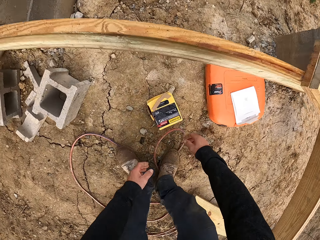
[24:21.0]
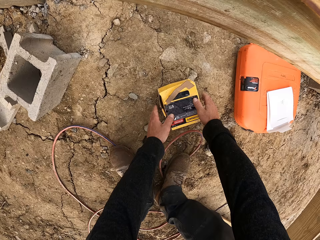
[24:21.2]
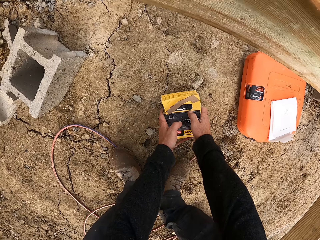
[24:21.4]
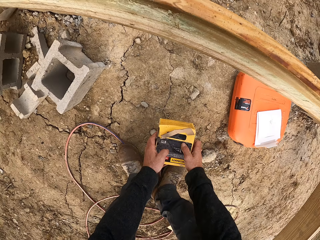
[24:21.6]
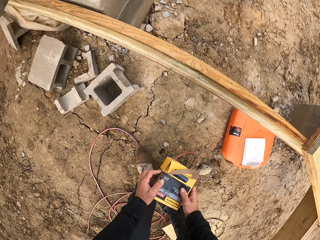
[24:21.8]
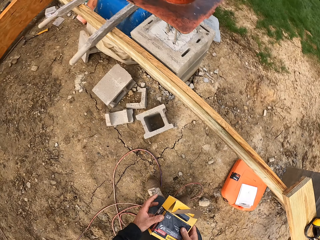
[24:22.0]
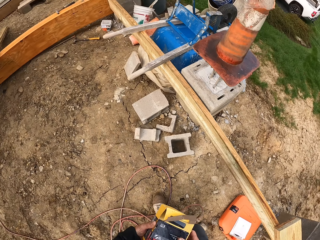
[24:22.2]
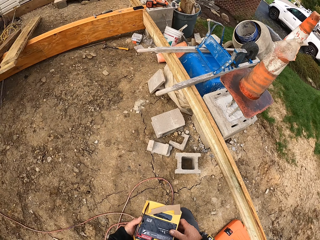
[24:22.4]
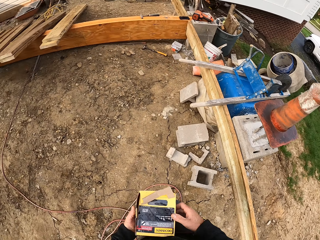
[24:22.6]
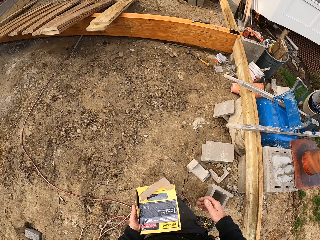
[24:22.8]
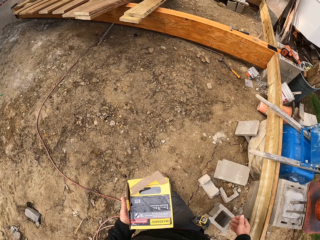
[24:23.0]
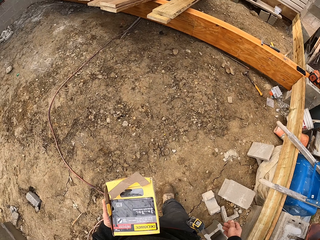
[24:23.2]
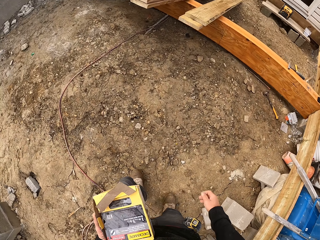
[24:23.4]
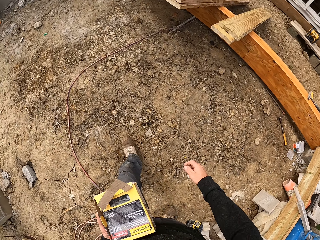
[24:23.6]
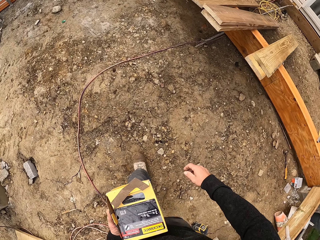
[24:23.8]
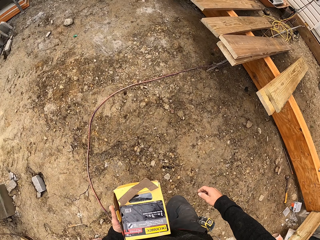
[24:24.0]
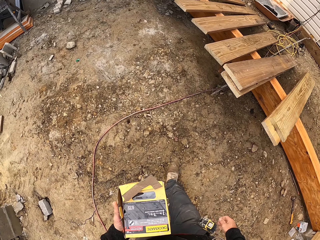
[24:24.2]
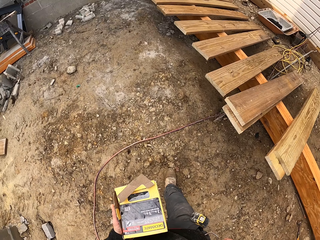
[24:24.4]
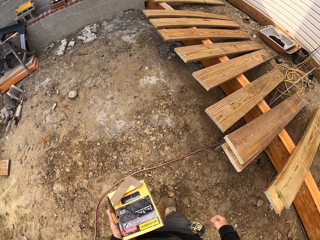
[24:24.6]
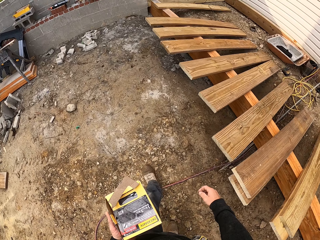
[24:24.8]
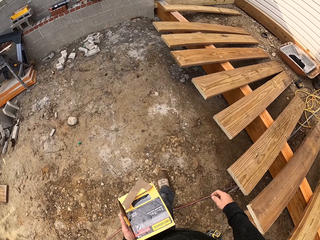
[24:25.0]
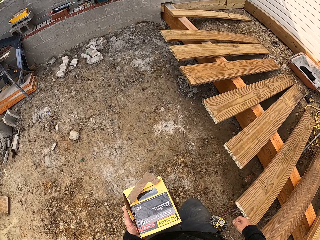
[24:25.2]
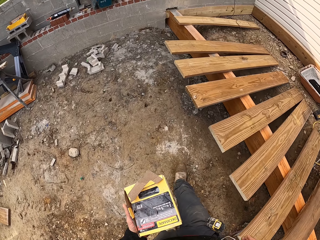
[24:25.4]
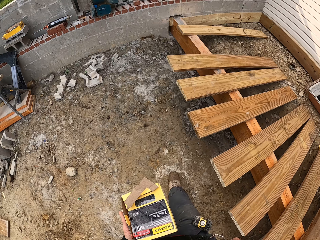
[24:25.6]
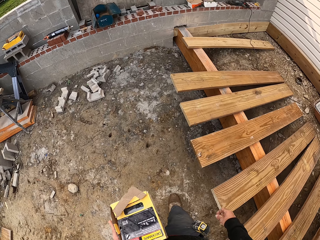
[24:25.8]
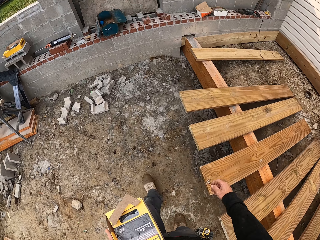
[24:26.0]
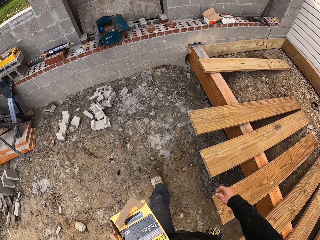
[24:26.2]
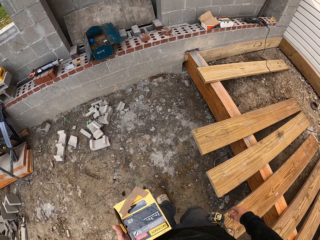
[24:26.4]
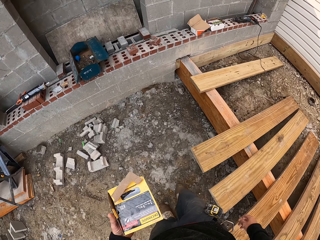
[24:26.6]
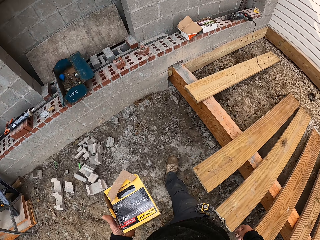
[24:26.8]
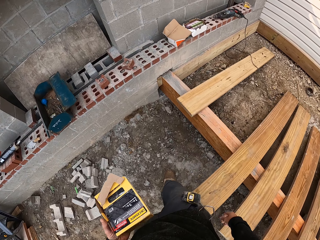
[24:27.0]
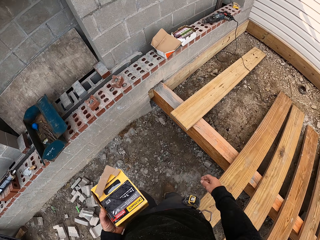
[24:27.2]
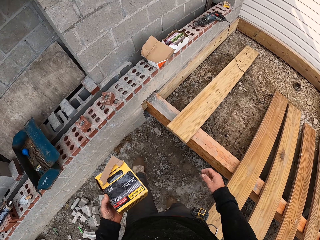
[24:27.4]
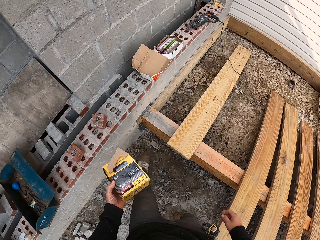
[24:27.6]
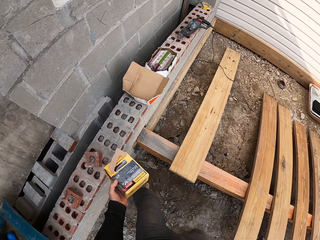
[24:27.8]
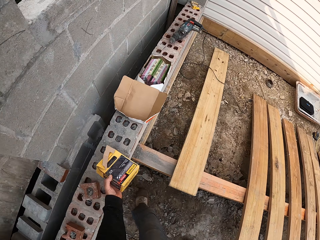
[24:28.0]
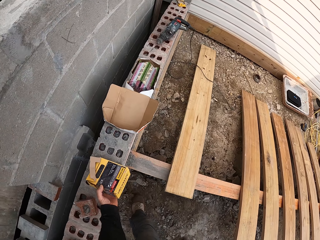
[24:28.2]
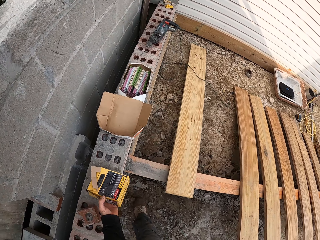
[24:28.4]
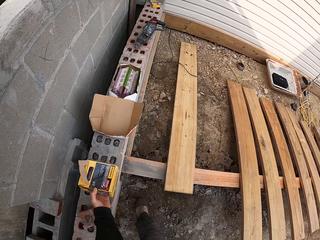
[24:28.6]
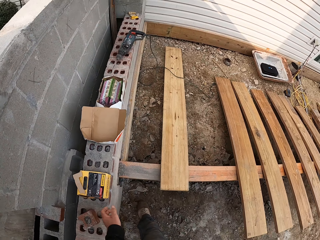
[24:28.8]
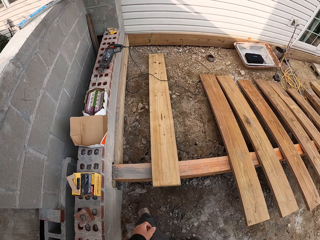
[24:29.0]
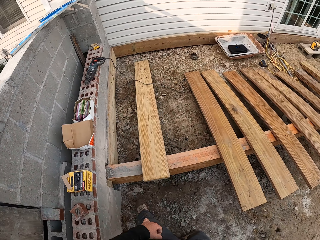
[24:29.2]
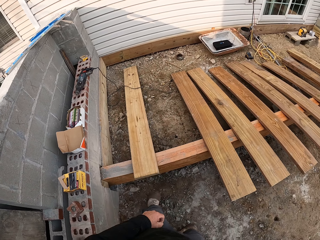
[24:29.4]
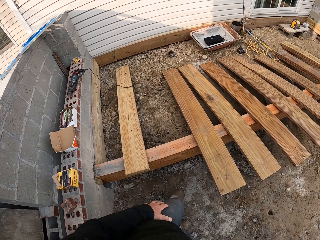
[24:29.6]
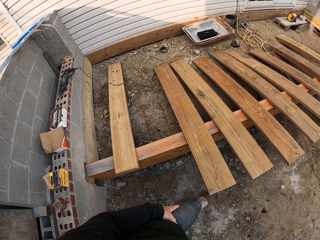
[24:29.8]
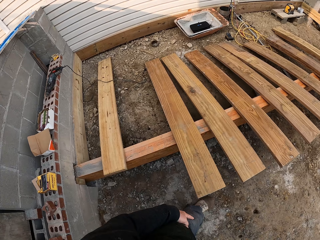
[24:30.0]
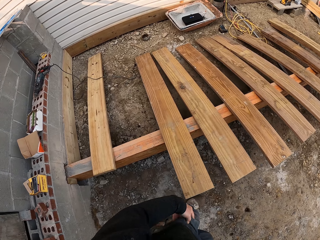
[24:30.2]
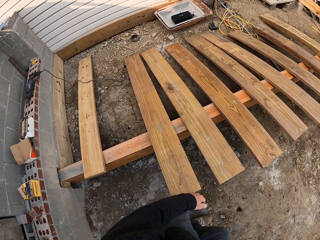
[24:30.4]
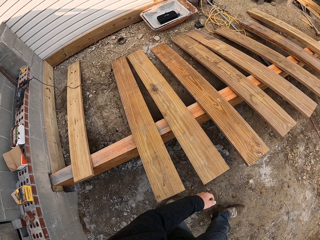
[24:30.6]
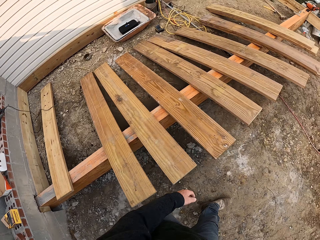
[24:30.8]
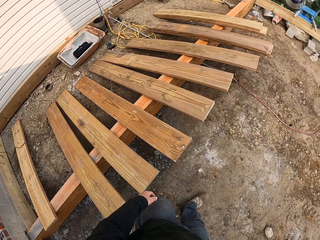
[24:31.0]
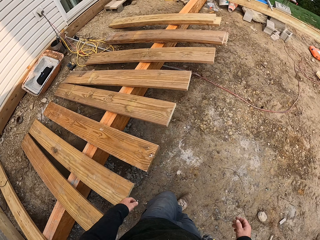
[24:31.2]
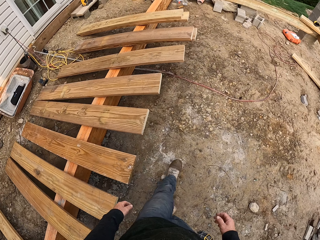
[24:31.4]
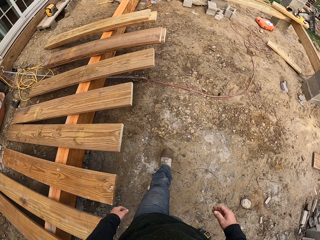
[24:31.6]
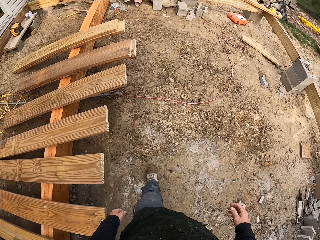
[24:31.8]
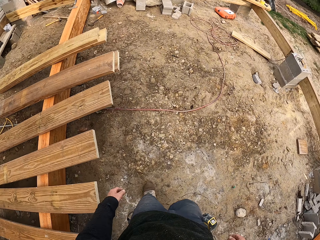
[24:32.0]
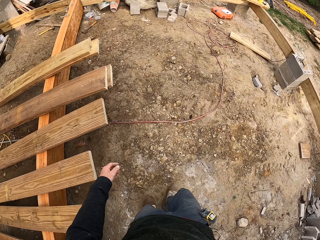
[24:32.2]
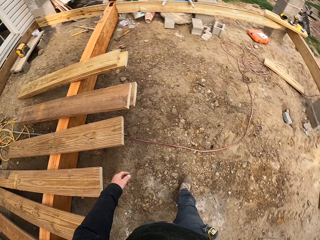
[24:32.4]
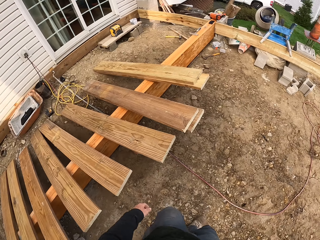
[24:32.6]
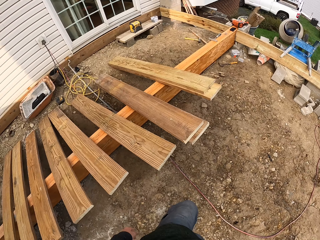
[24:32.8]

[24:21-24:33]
The camera wearer picks up the box from the ground. They turn to the other side. They carry the box. They walk towards the wall. They put the box on the wall. They walk away from the wall.

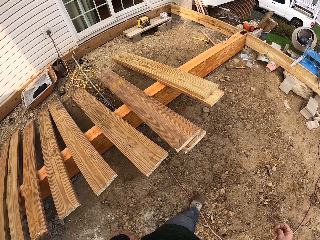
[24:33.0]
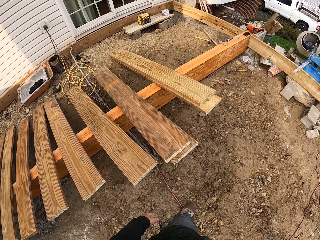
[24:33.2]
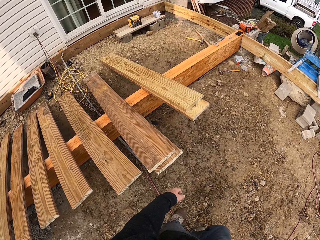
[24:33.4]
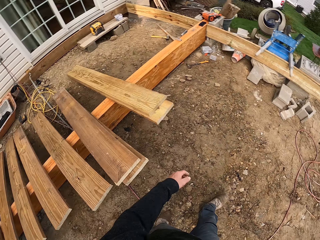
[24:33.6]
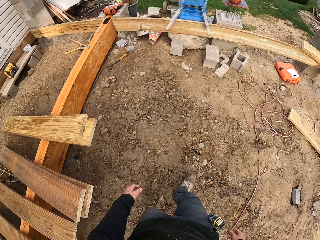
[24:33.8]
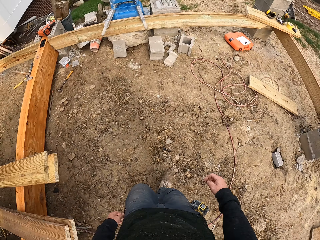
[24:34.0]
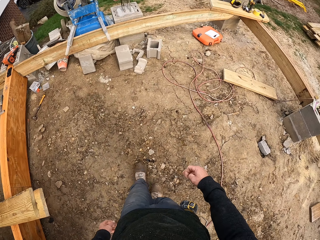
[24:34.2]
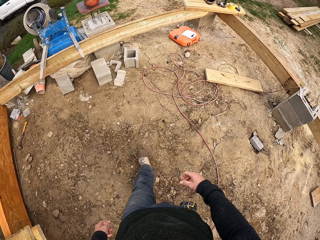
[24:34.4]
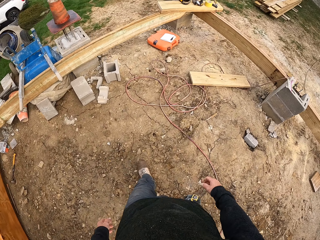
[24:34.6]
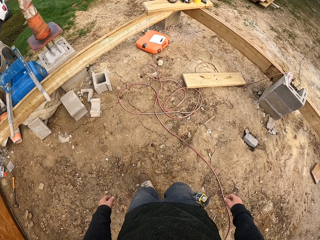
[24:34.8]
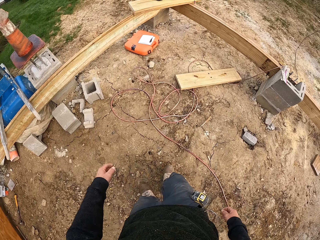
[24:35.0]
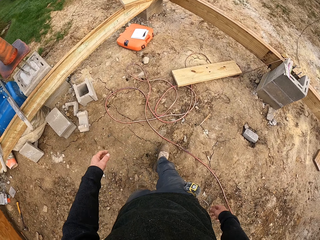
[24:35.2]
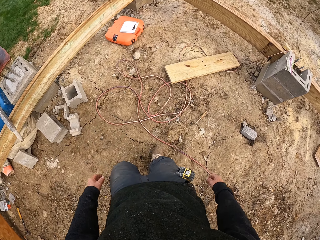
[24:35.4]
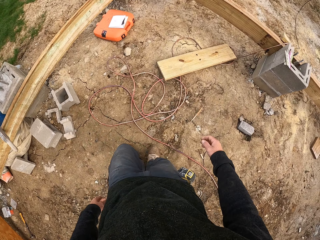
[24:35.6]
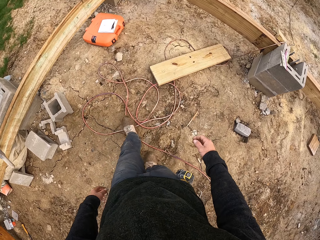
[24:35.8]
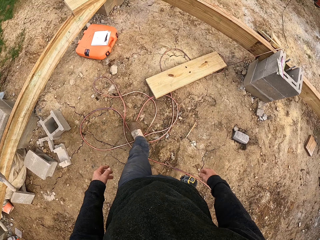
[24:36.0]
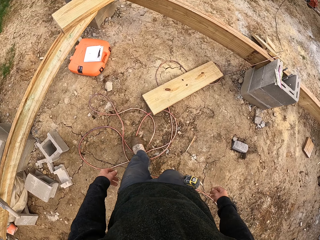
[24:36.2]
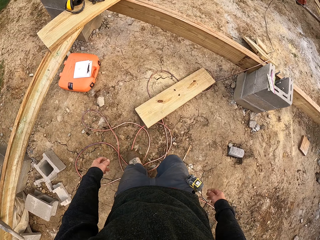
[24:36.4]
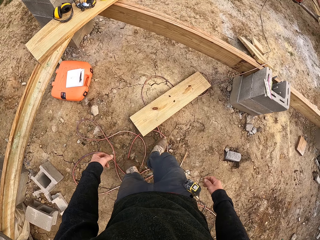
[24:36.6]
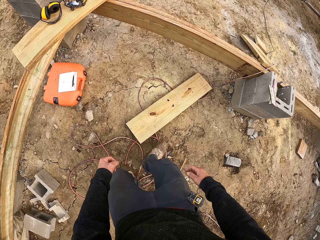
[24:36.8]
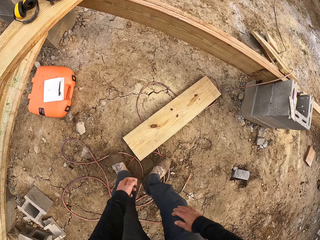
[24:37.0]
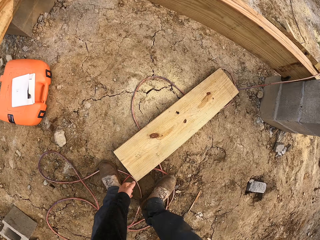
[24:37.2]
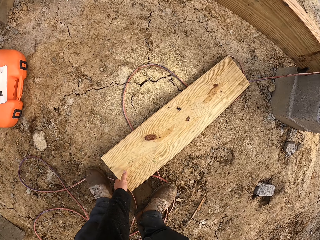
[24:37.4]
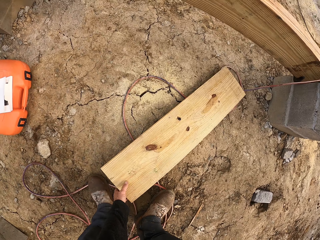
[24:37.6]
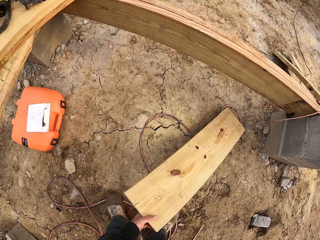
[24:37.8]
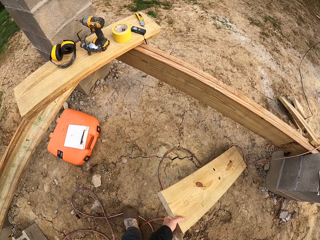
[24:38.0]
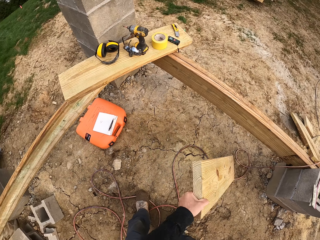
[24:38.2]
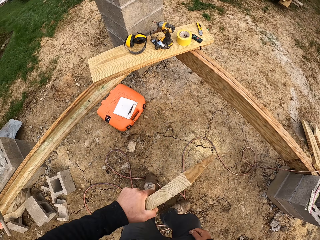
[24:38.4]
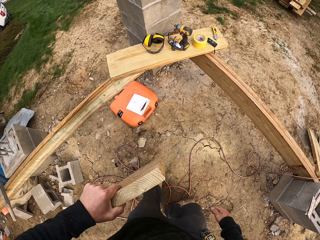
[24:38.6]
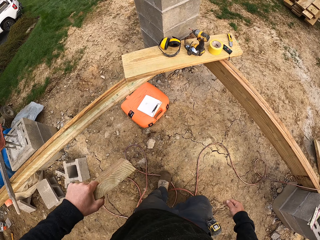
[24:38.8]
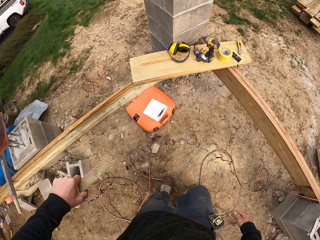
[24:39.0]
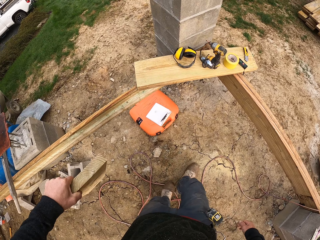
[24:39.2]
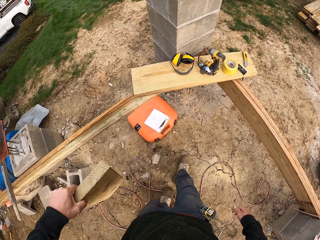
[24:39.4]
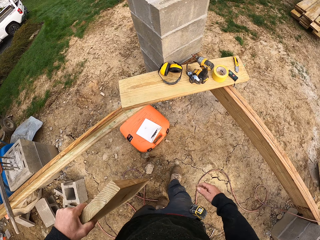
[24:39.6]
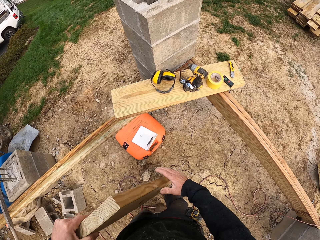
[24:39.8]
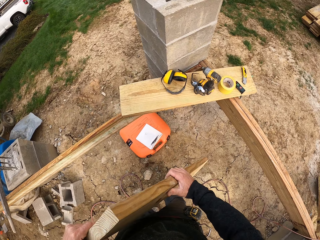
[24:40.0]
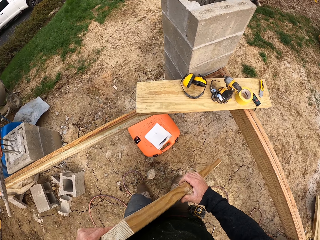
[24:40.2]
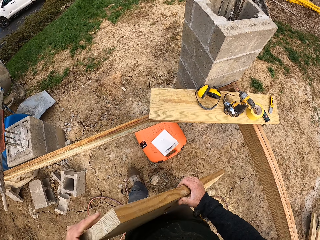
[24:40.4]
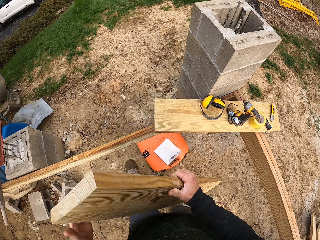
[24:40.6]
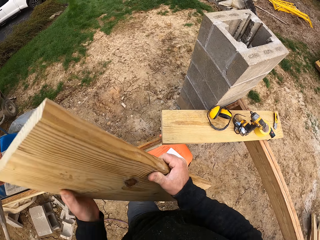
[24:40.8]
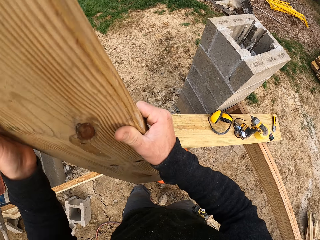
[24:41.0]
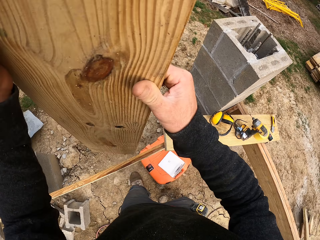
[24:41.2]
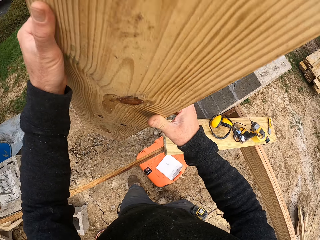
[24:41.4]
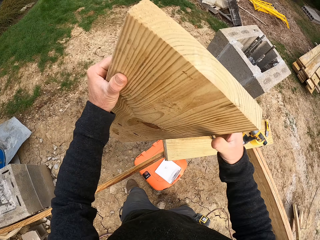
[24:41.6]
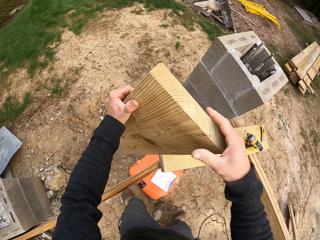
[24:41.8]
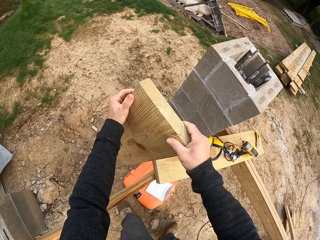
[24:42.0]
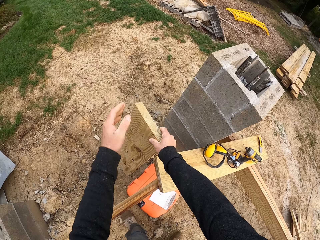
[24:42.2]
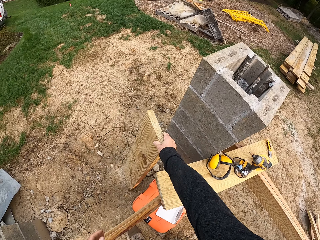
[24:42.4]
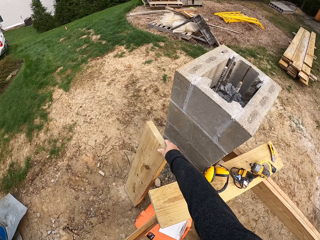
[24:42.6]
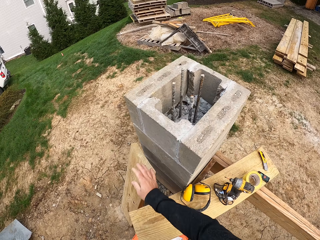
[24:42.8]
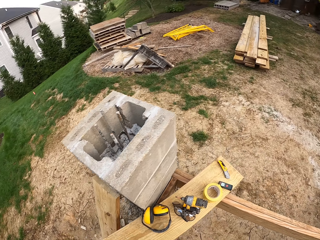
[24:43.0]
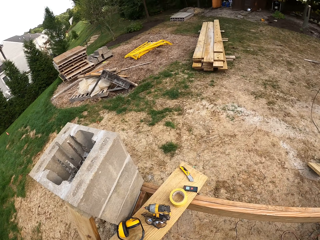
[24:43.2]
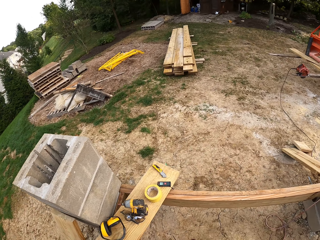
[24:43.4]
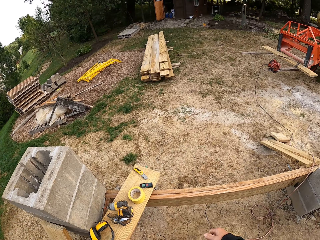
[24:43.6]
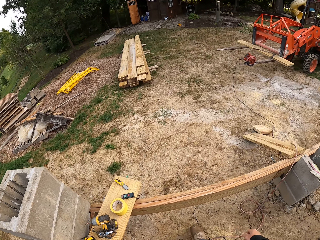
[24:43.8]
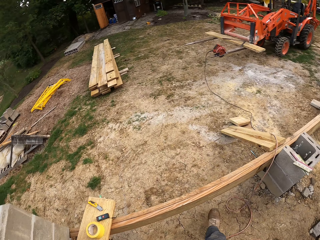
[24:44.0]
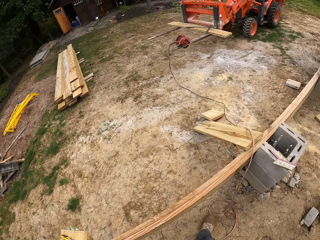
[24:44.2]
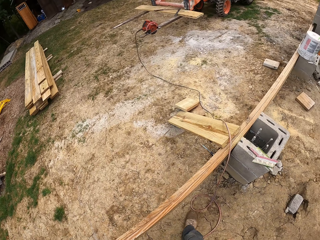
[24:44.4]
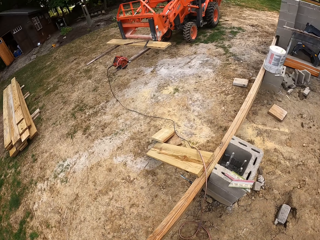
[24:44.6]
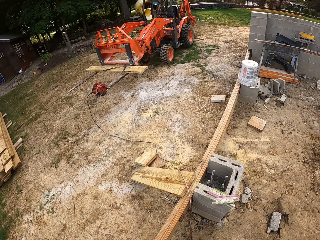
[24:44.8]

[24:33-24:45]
The camera wearer looks at the wooden pieces. They walk beside the wooden structure. They pick up the wood. They carry the wood. They hold the wood with both hands. They lift the wood. They put down the wood. They put the wood against the wall.
